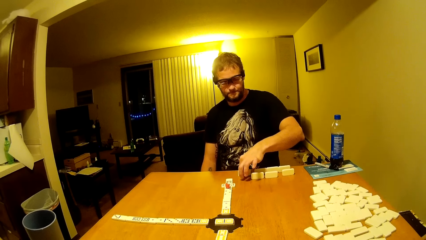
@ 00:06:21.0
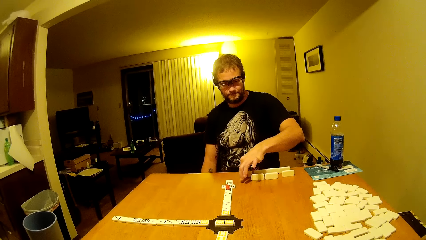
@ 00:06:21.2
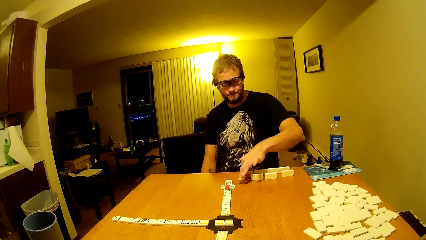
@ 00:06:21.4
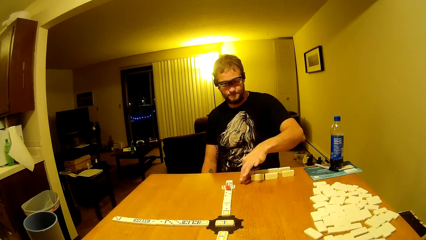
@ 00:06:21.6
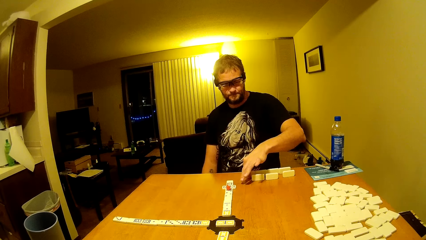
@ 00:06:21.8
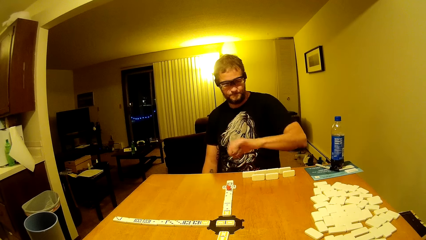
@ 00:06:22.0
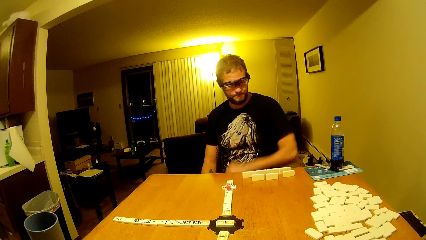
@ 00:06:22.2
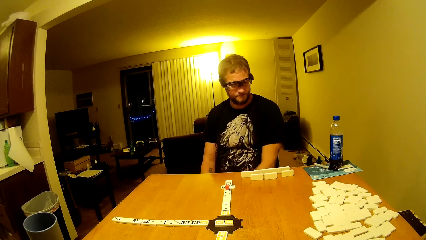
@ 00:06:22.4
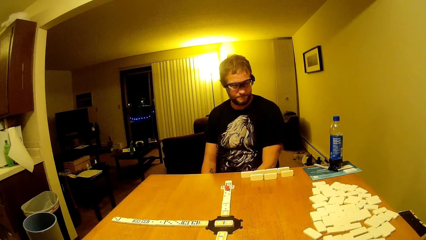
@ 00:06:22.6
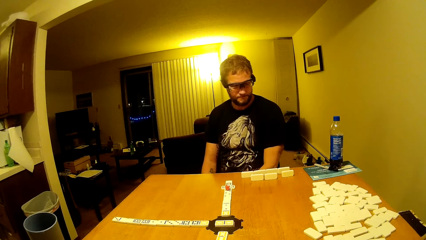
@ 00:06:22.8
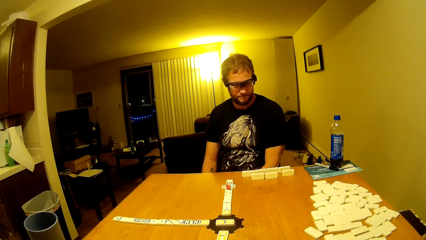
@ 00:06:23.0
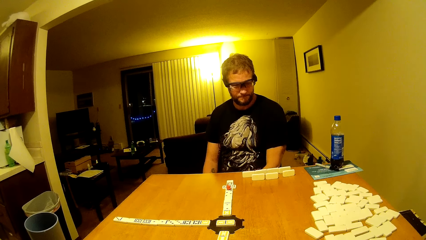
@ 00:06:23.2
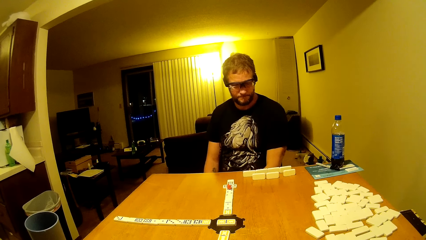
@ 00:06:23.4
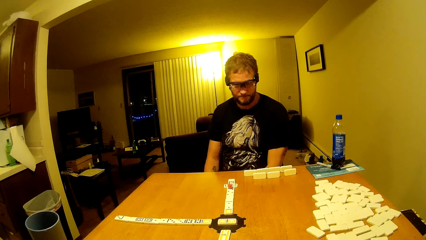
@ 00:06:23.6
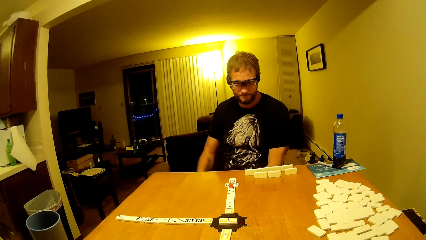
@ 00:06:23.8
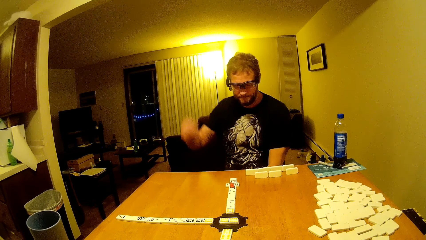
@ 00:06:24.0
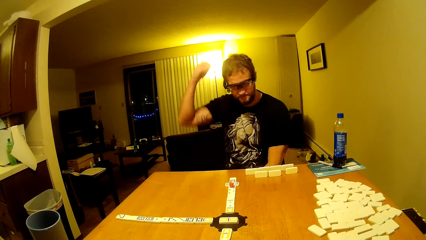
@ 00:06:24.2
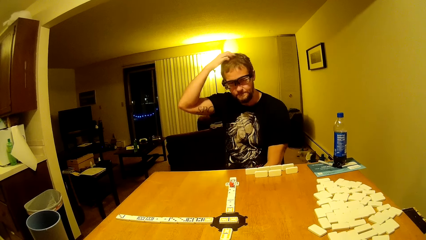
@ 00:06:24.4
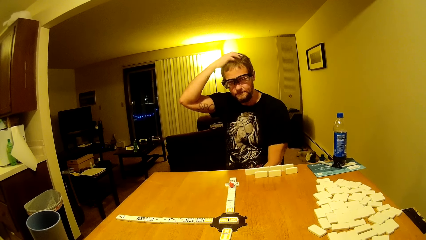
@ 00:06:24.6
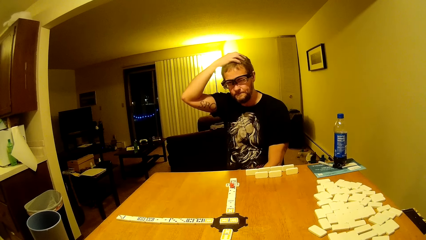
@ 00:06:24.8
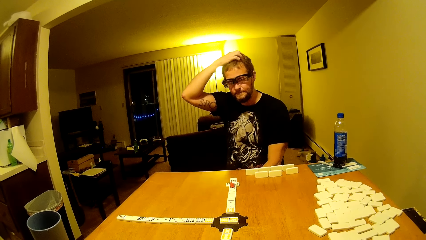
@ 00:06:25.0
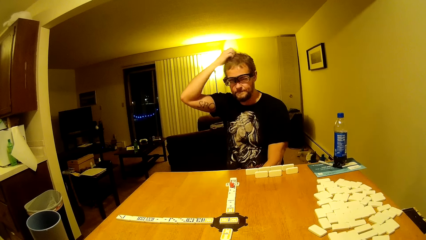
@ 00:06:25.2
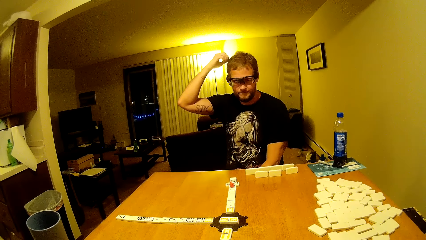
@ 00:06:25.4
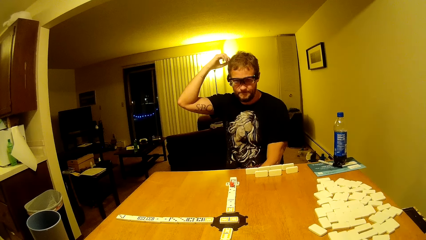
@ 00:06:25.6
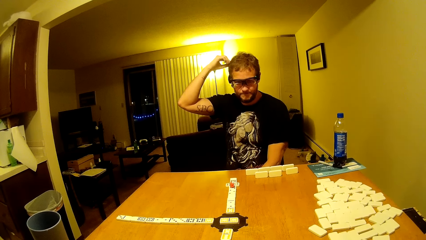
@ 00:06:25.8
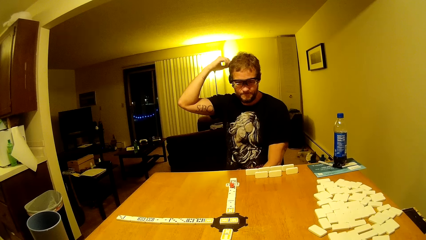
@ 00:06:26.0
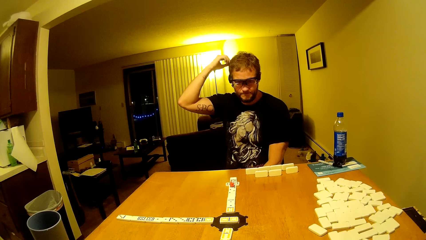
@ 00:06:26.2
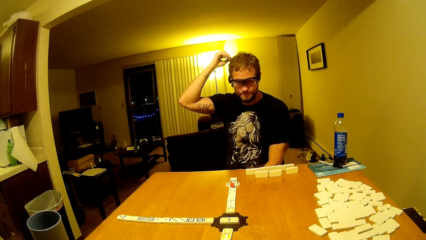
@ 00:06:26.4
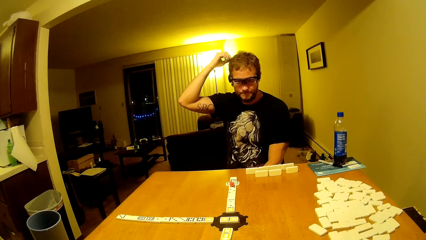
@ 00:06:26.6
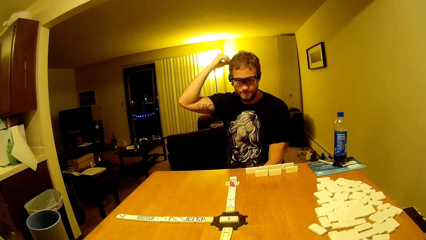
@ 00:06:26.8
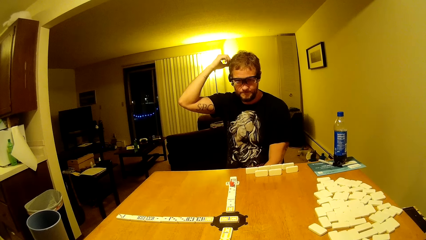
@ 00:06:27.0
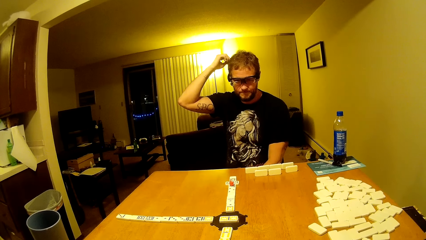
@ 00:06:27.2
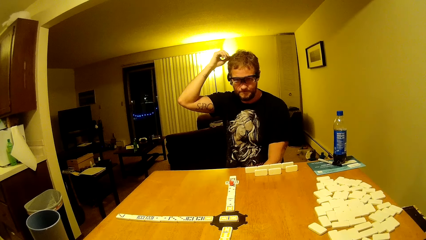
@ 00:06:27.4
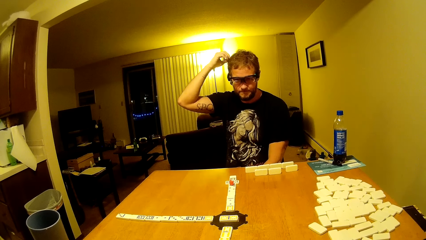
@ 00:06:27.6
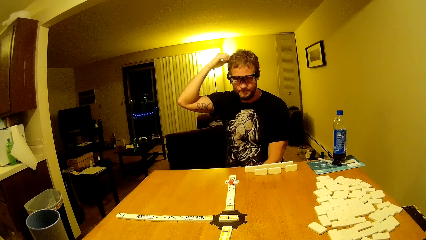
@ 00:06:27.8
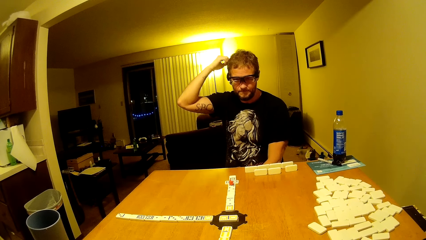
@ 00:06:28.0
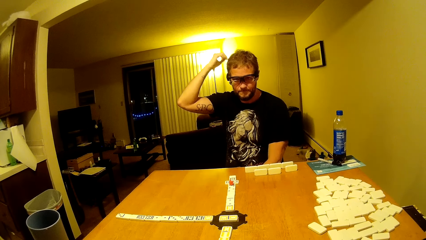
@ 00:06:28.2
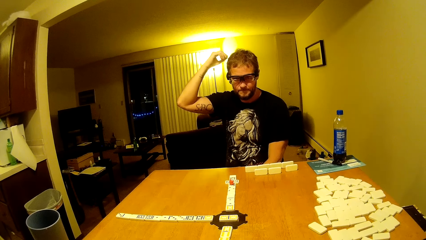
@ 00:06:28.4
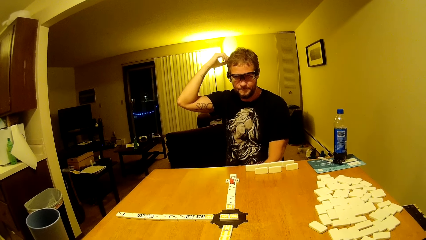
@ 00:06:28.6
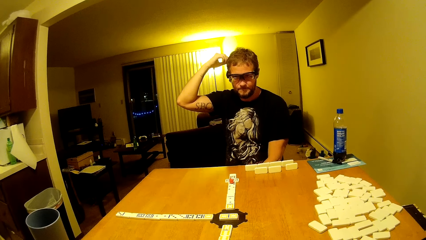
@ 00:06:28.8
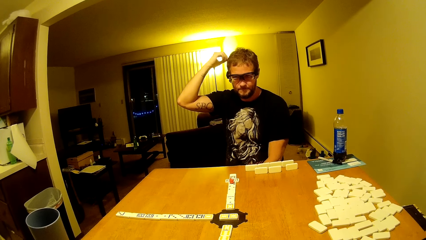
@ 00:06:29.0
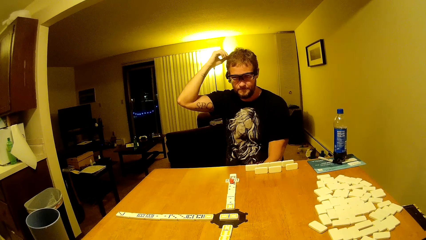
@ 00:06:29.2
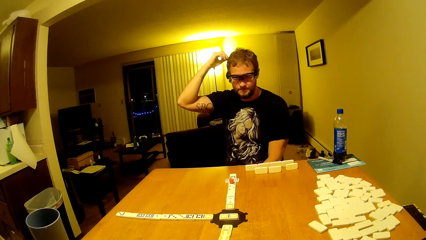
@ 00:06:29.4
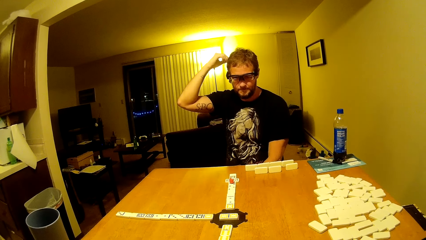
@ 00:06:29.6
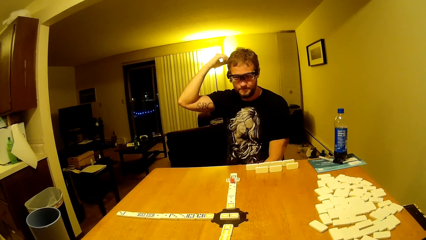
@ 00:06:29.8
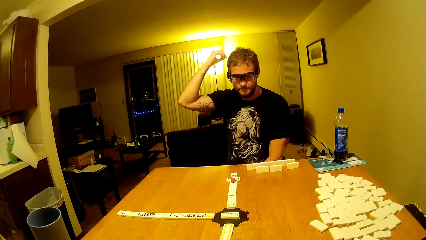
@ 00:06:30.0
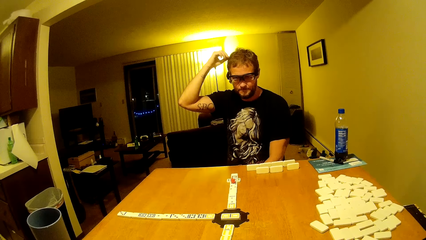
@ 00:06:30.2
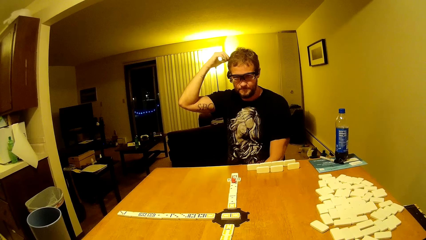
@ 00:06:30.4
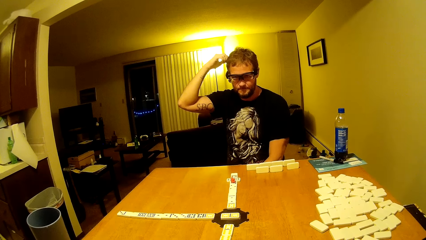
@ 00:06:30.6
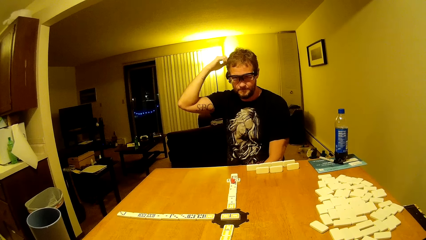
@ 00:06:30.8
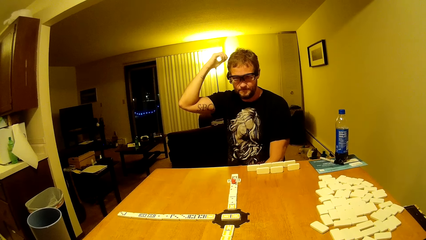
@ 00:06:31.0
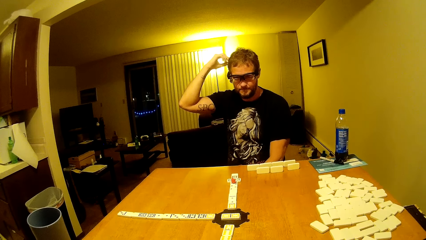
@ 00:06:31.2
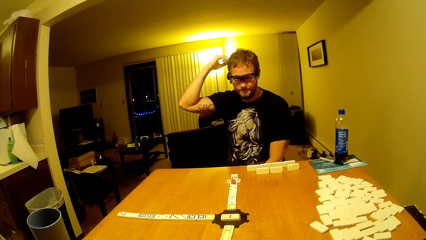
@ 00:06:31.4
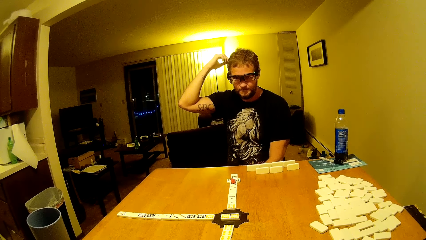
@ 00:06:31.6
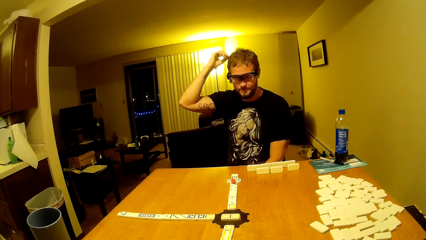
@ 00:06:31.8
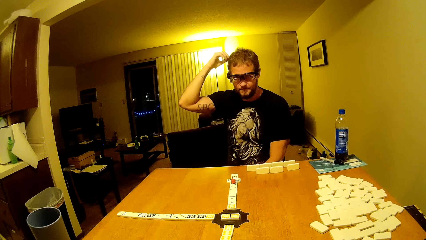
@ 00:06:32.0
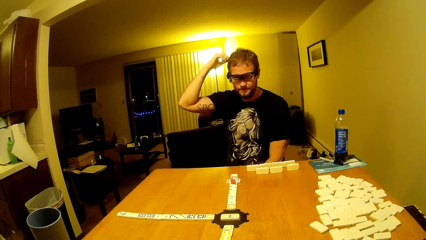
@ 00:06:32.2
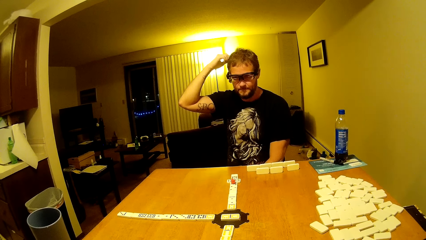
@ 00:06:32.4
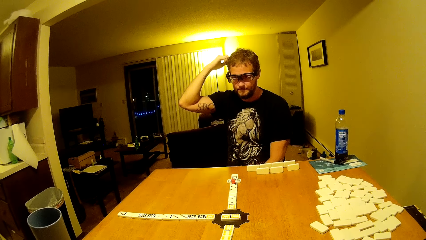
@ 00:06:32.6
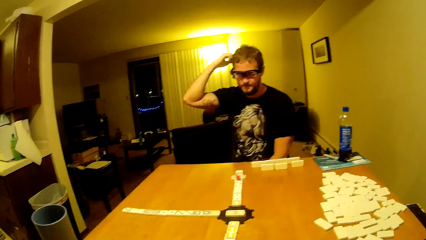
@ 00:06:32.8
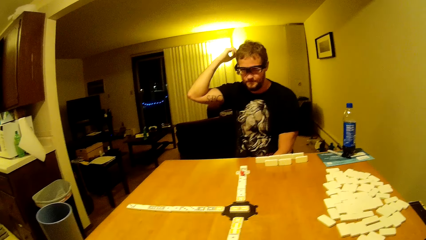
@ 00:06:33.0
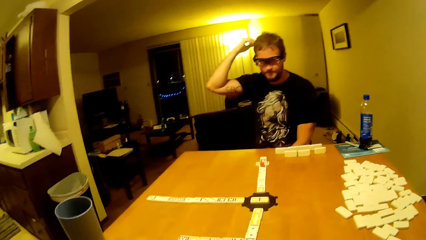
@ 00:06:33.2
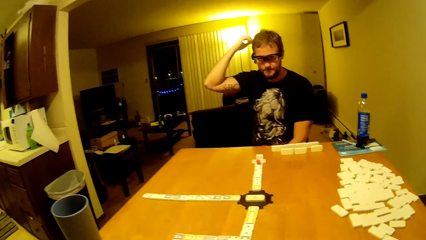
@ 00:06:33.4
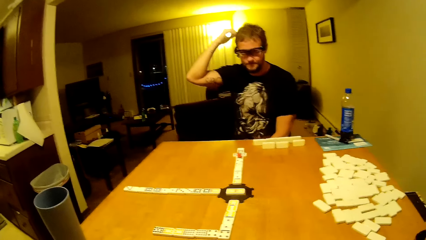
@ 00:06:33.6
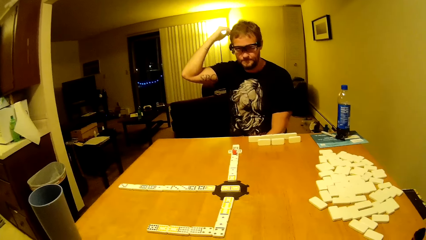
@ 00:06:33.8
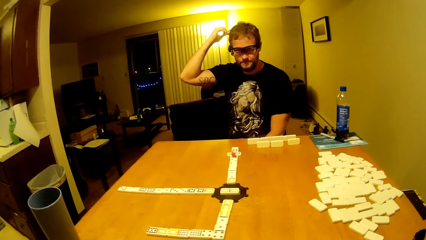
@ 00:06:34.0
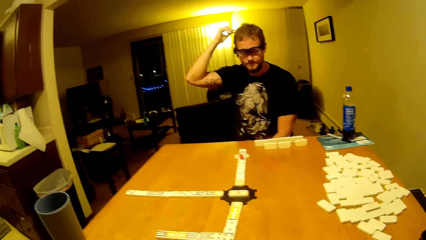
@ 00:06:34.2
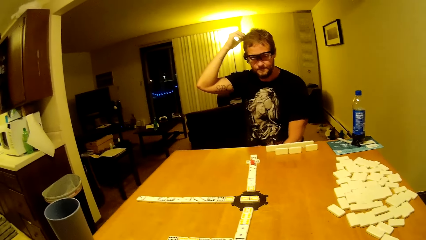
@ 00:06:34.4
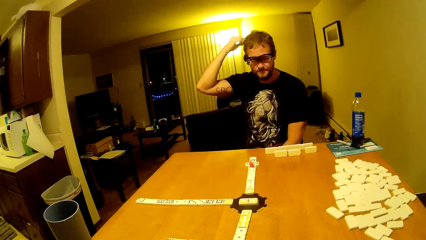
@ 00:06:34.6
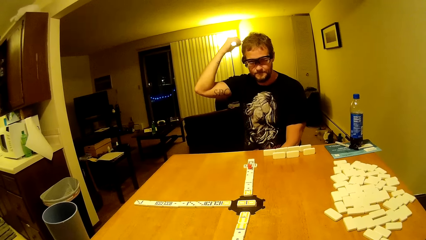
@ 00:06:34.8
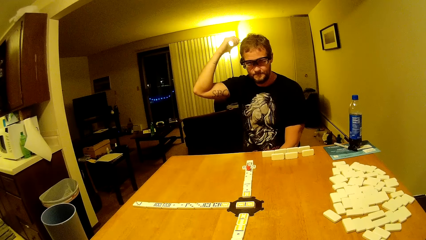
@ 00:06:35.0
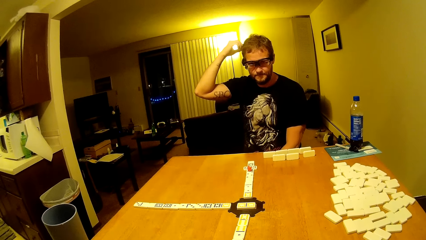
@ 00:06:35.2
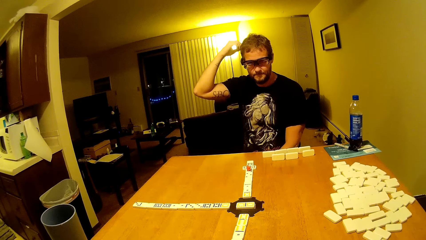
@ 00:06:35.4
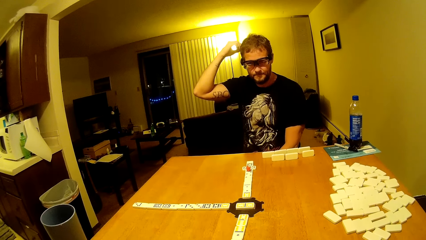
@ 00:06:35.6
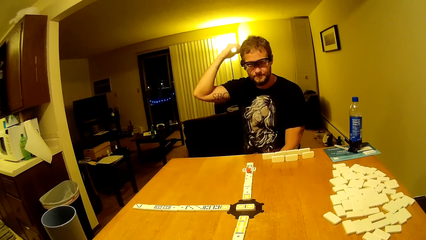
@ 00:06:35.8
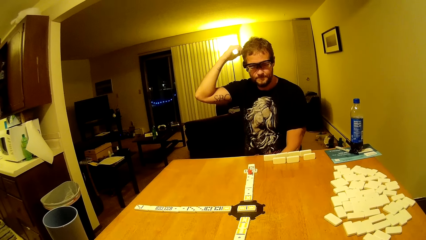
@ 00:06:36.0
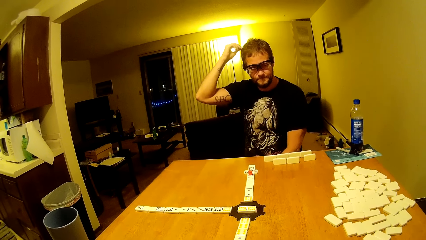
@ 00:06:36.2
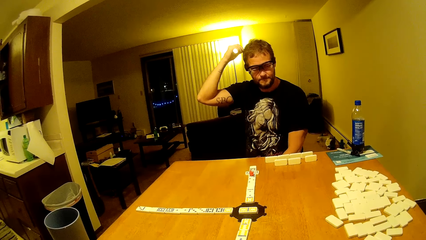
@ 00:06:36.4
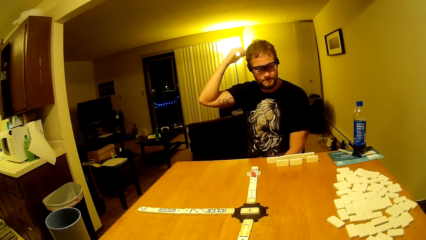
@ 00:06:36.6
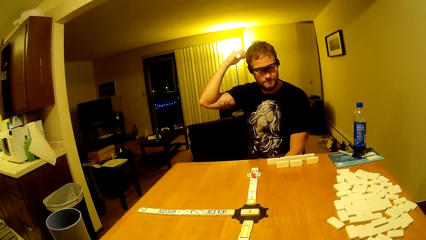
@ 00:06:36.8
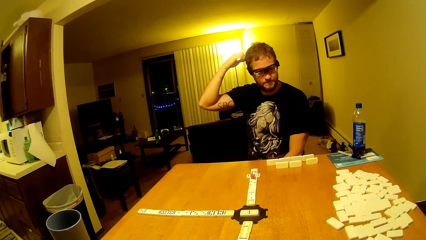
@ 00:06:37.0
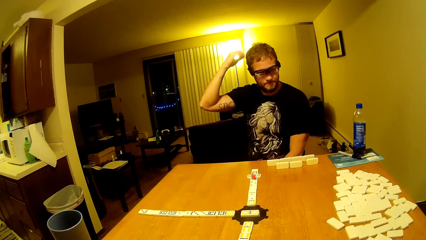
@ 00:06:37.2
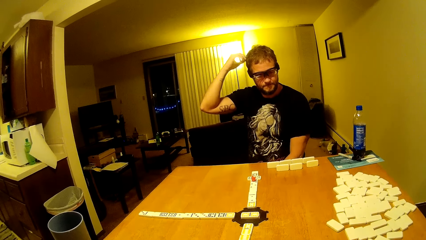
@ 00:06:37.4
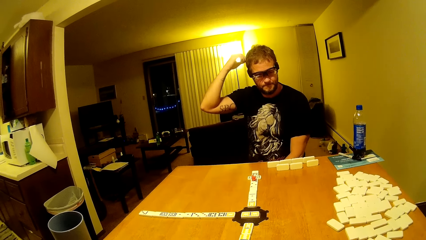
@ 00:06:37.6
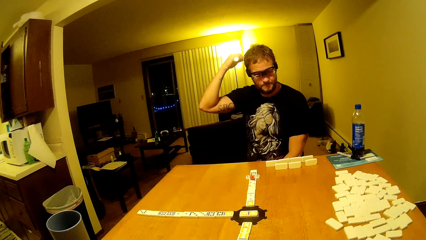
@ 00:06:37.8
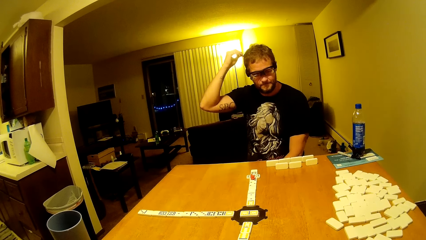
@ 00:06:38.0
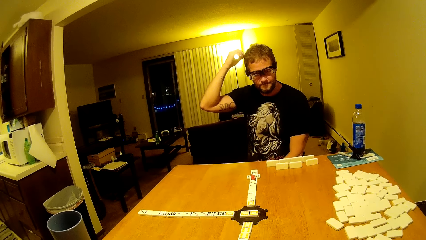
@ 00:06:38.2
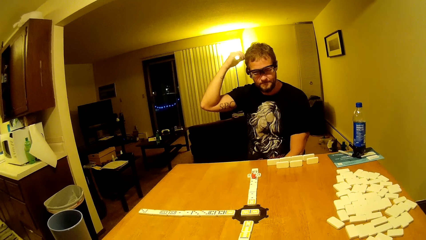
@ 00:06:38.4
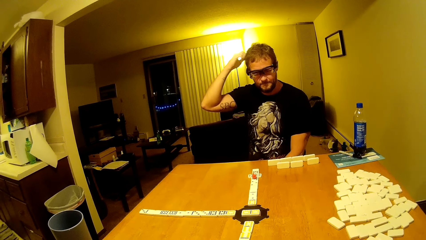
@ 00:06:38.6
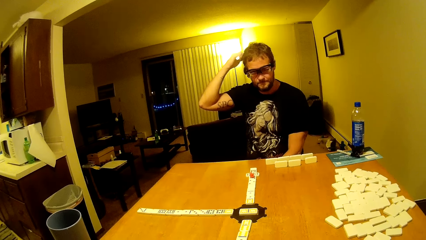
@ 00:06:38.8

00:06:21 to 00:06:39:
A man puts his hands down and arranges the dominoes. The man scratches his head.
